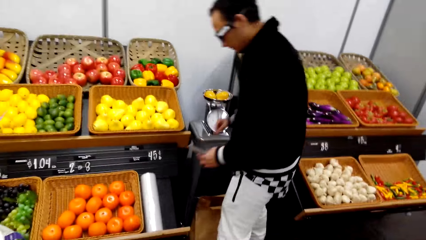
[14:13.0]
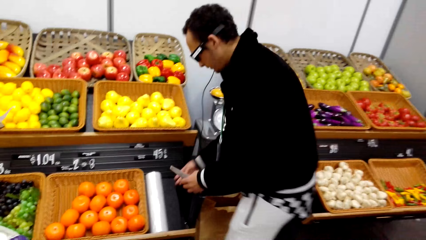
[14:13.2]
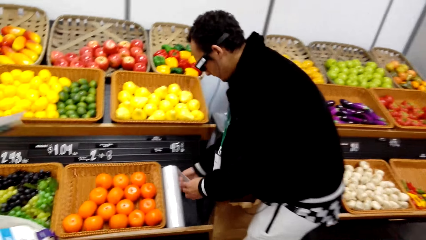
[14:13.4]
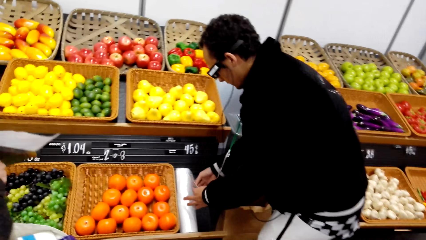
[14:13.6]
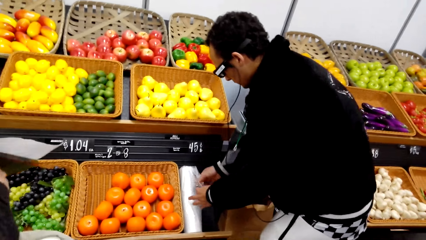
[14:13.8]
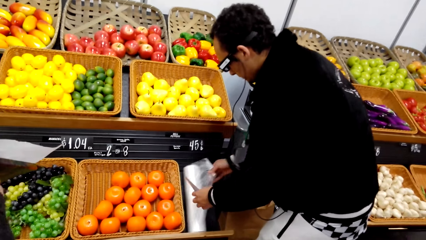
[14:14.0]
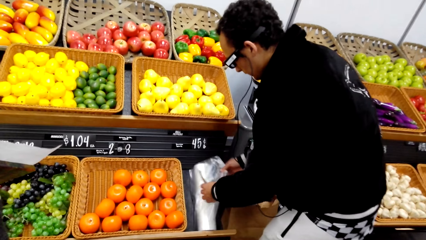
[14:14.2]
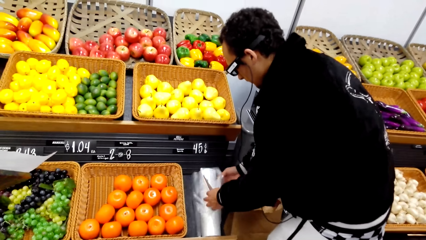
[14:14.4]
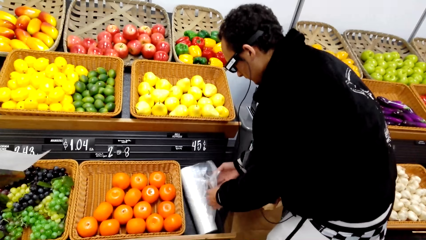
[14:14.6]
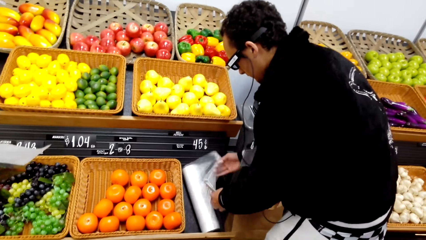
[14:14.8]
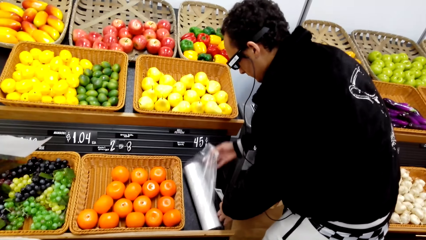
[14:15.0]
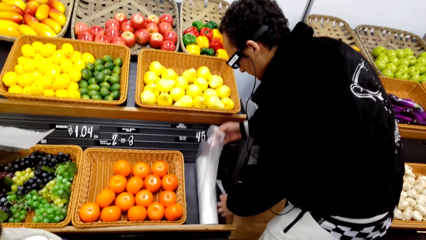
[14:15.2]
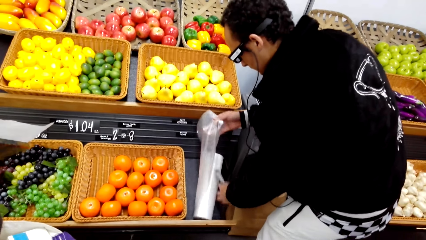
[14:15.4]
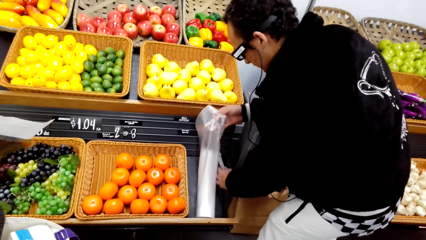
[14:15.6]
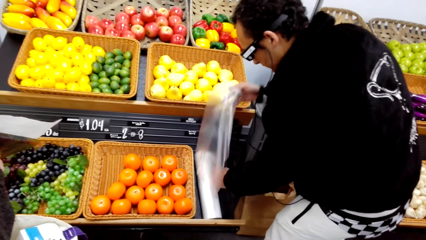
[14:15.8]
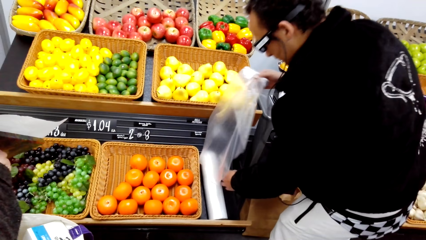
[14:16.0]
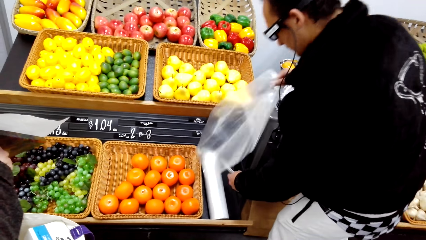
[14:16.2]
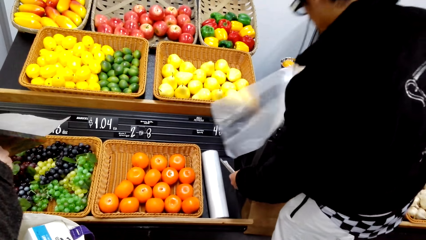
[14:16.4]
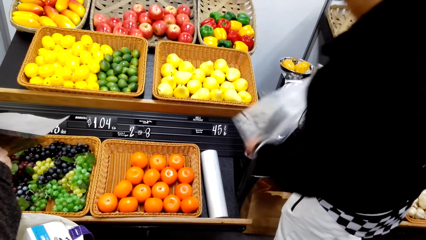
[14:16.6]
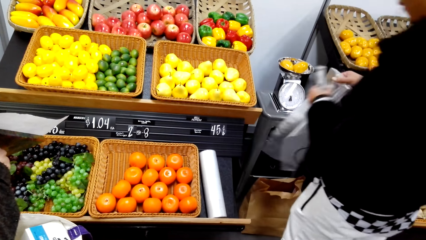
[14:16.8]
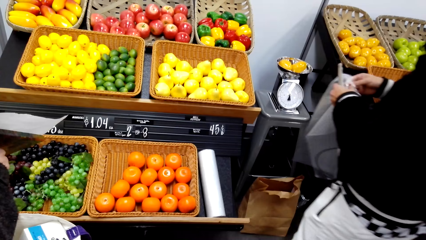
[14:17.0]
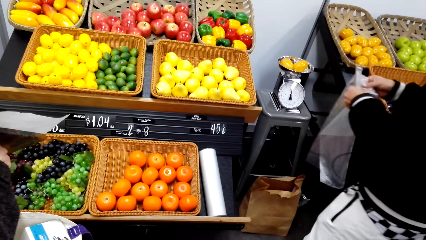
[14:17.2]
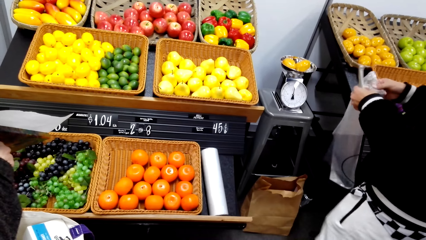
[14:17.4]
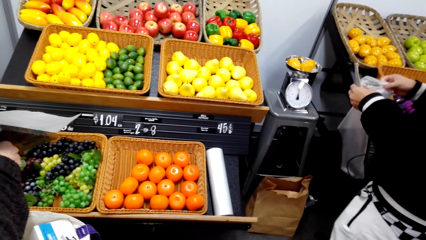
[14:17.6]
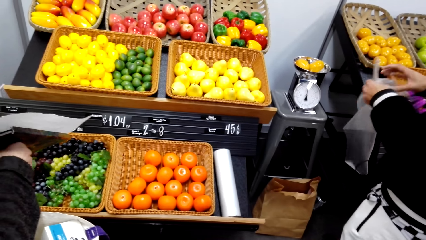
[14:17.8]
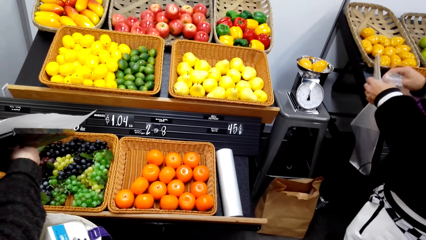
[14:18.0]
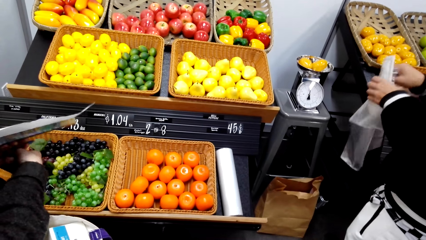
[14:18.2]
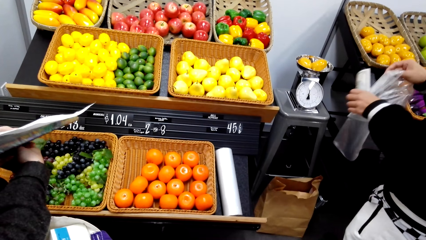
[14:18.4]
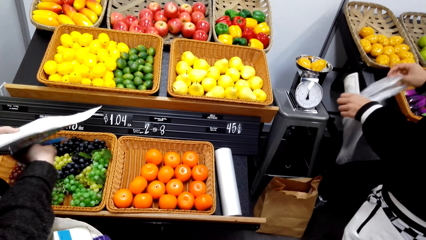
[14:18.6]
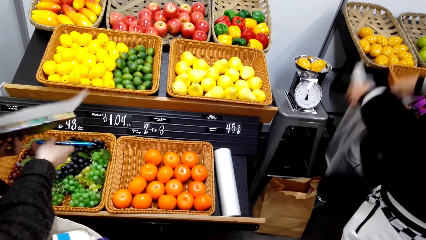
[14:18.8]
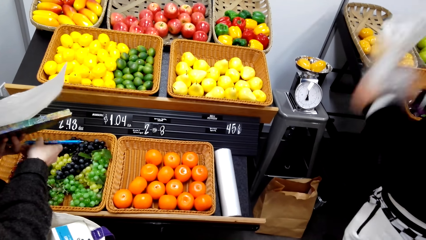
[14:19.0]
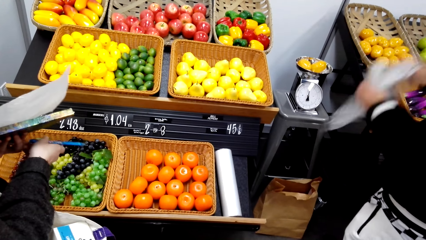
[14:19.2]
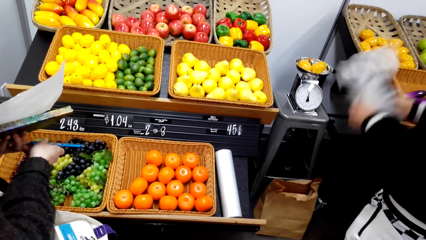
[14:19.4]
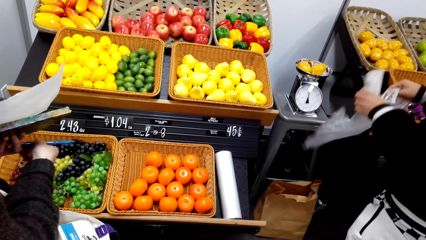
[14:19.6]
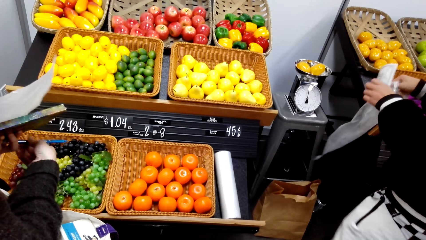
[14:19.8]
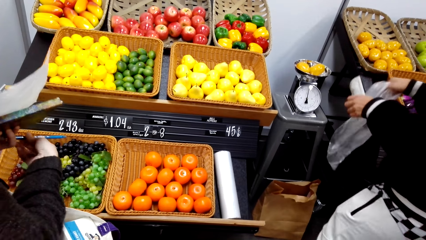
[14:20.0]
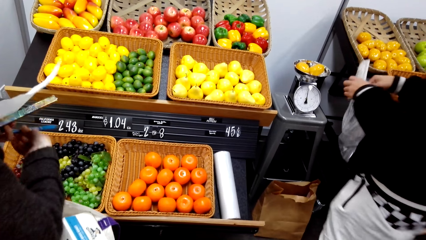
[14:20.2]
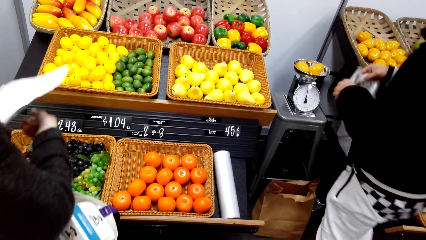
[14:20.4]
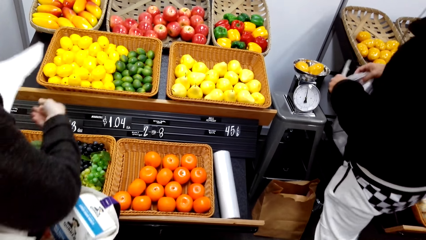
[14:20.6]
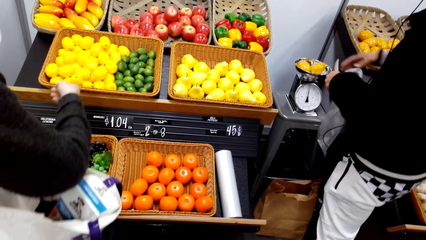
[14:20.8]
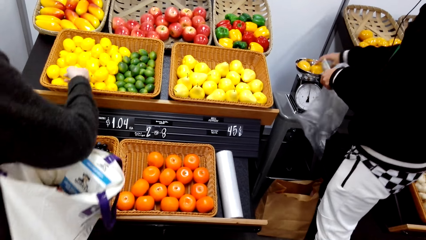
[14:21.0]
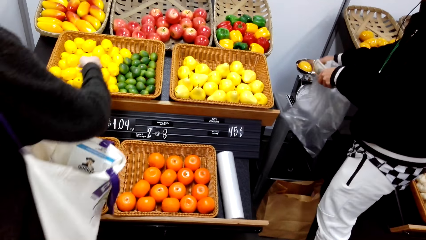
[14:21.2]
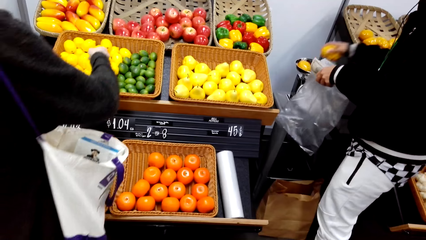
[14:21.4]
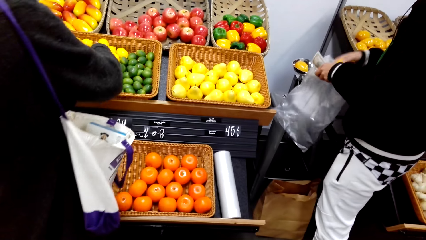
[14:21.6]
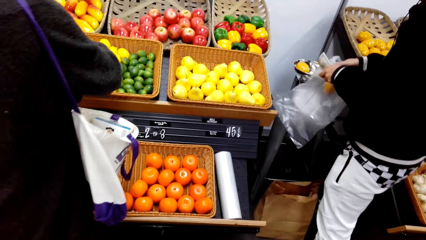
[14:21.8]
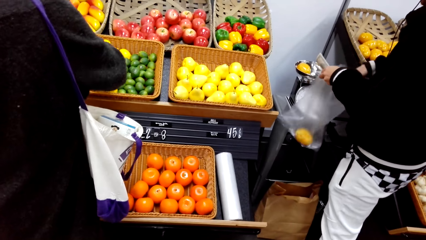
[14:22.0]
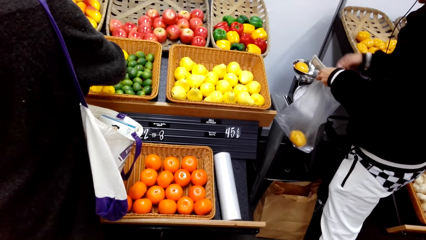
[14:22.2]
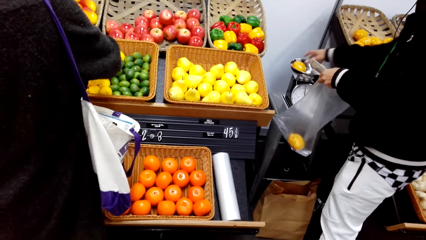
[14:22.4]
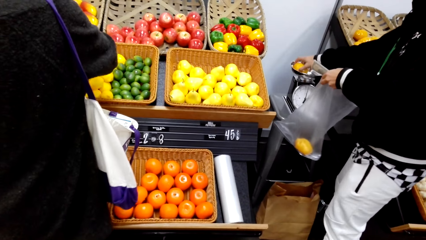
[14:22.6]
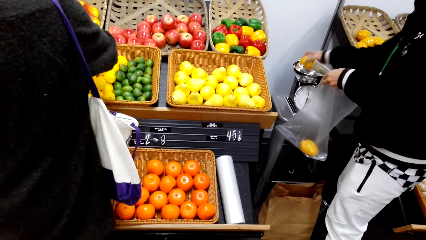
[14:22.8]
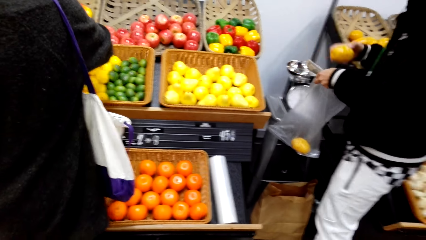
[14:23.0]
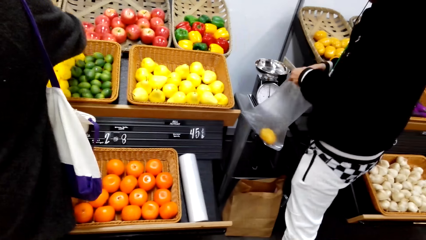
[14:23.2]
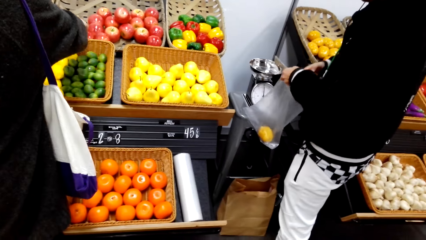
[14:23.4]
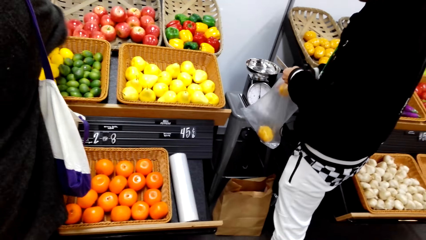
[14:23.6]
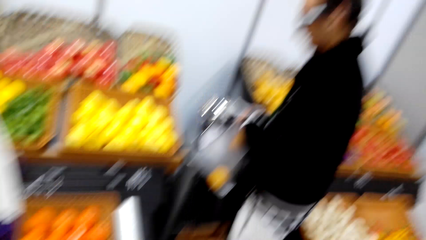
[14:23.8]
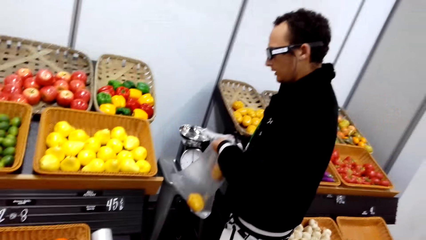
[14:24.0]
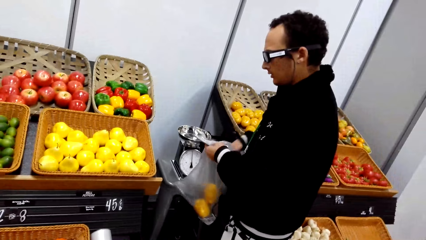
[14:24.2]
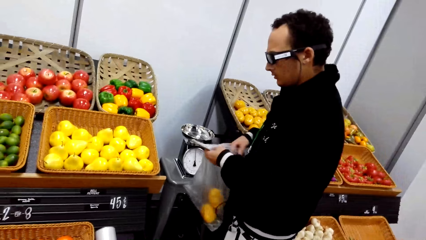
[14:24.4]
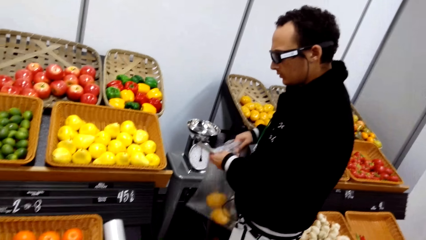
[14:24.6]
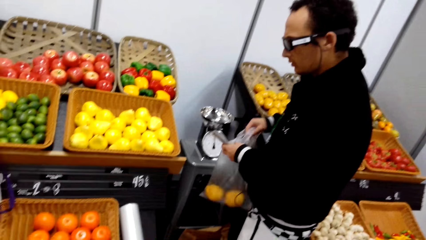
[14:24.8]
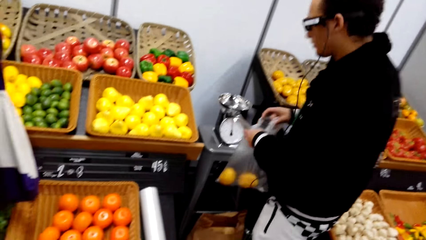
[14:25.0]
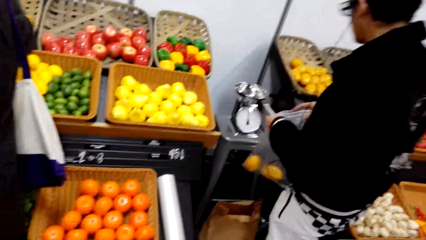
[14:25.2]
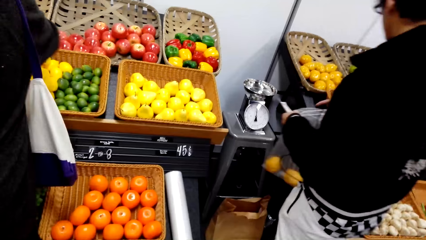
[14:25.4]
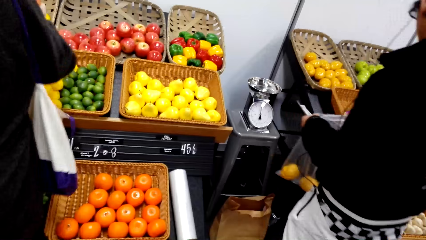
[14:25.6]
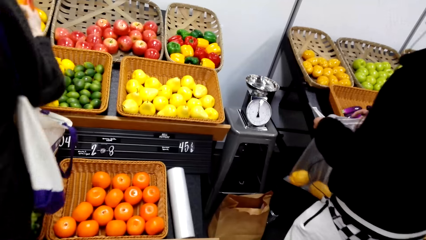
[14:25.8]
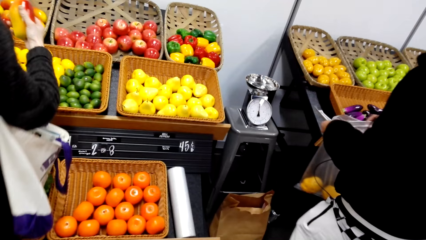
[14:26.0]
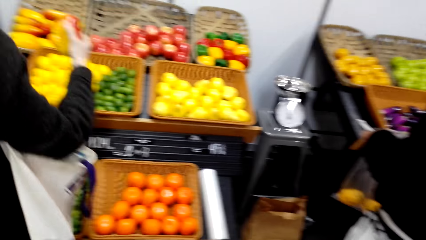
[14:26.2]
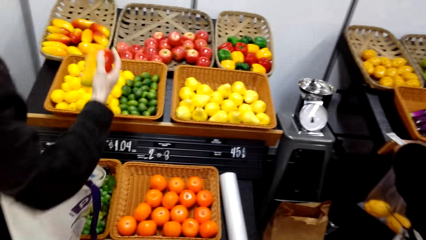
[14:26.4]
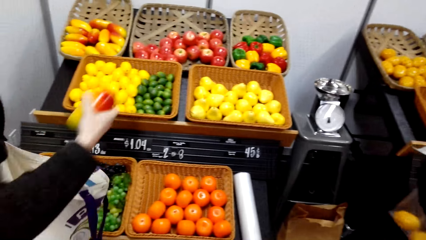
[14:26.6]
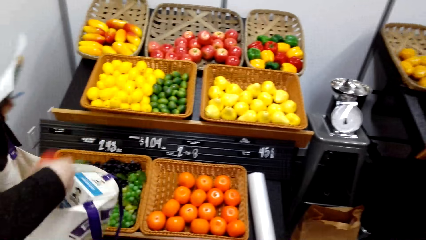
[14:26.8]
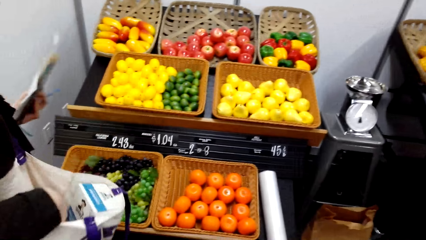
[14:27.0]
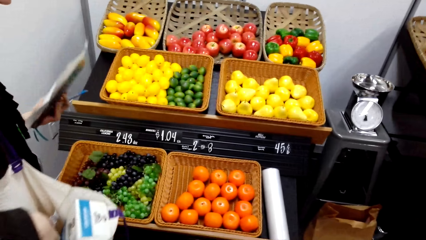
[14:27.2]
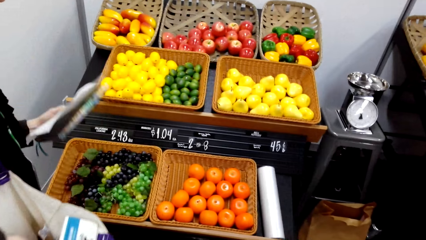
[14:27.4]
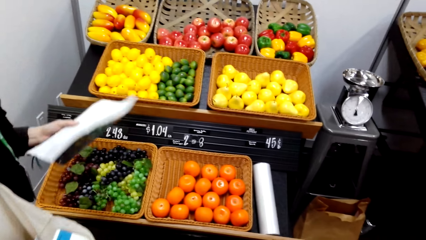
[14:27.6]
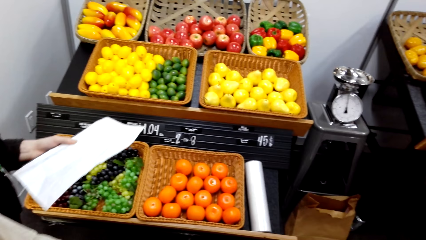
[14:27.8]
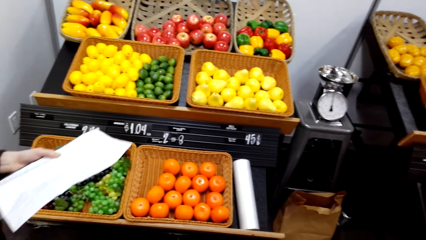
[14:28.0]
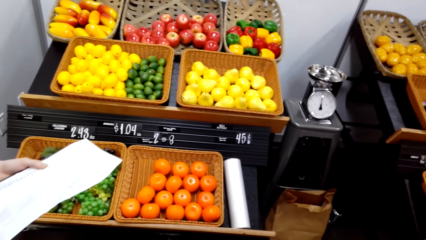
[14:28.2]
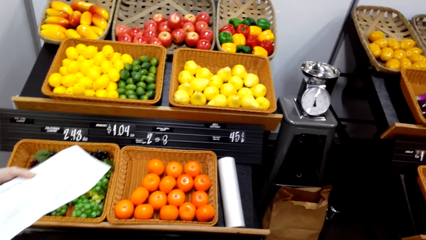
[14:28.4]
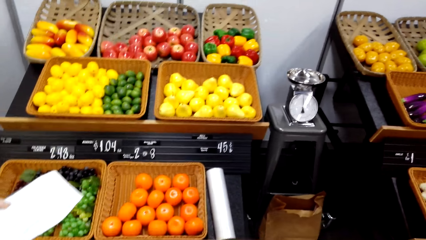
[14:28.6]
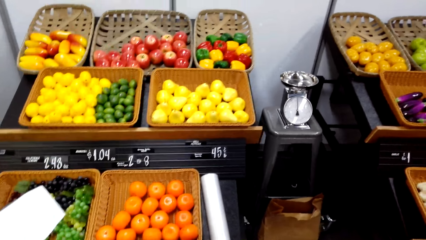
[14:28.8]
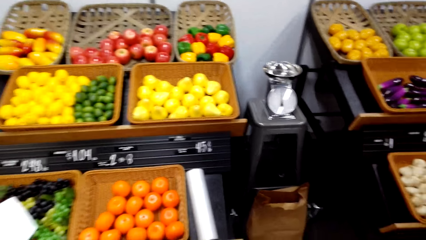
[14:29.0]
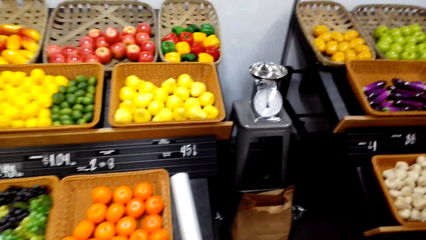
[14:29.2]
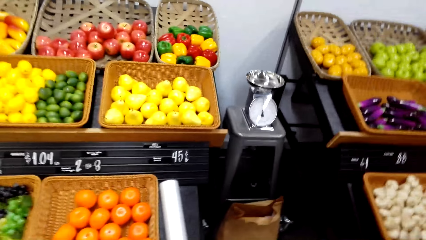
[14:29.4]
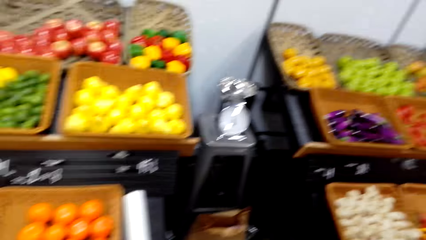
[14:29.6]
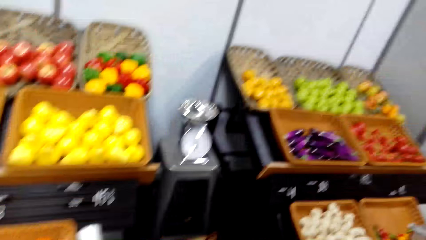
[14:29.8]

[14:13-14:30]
The camera wearer looks around. A person walks to the groceries. A man talks with a lady. The man cuts a plastic bag and holds the plastic bag. The camera wearer looks around. The man opens the plastic bag. The lady holds paper and holds a pen. The man moves the plastic bag. Another lady talks with the first lady. The first lady picks up something. The man puts something on the plastic bag, picks up something and puts something on the plastic bag. The lady talks with the man. The lady holds something and talks. The person puts mangos in the bag. The lady holds the paper and puts something on the table.
